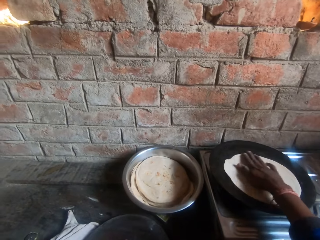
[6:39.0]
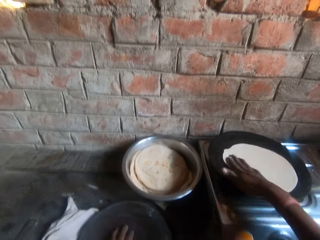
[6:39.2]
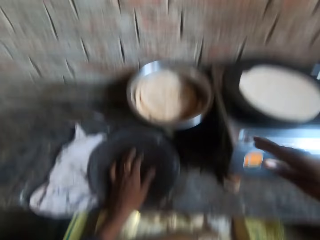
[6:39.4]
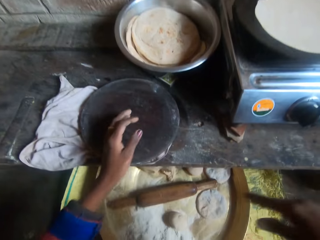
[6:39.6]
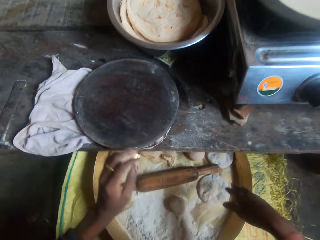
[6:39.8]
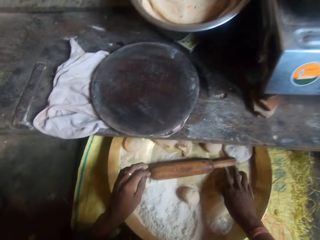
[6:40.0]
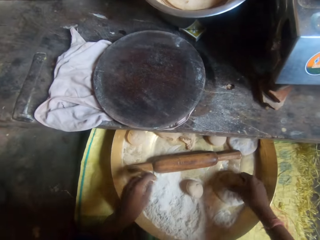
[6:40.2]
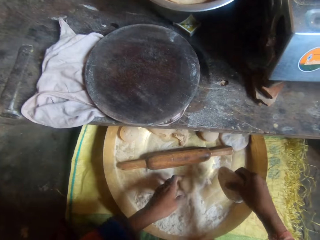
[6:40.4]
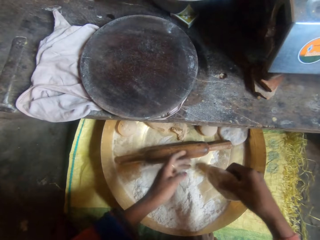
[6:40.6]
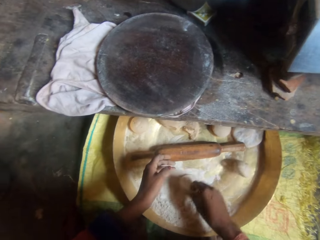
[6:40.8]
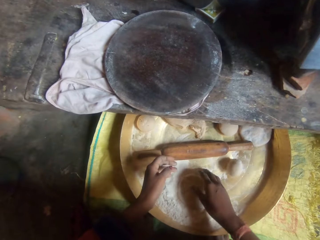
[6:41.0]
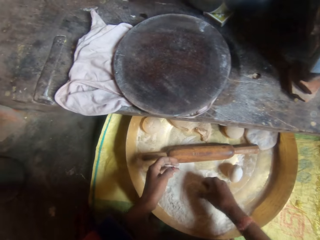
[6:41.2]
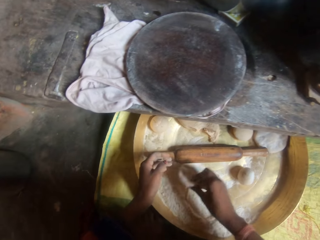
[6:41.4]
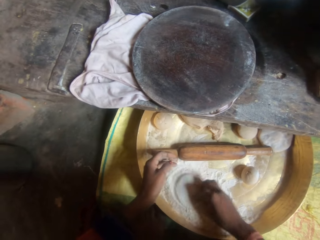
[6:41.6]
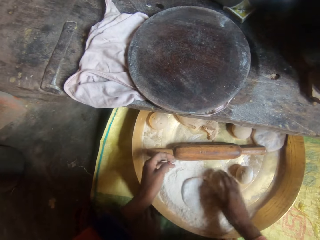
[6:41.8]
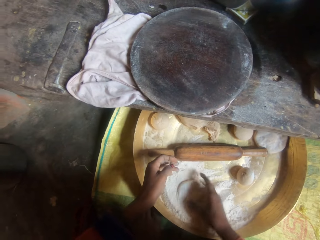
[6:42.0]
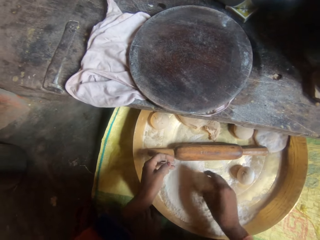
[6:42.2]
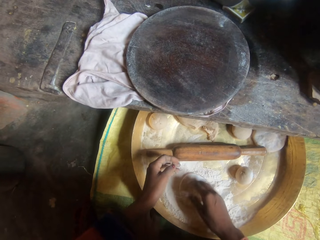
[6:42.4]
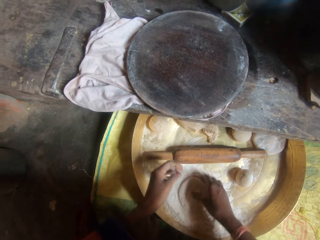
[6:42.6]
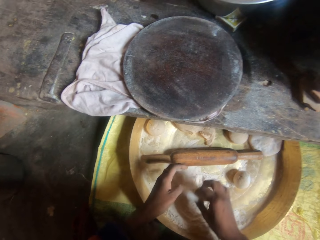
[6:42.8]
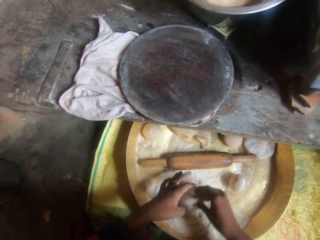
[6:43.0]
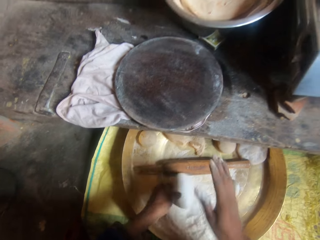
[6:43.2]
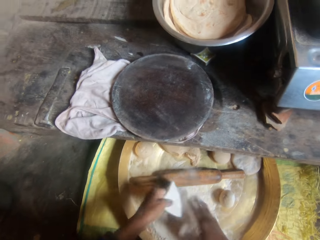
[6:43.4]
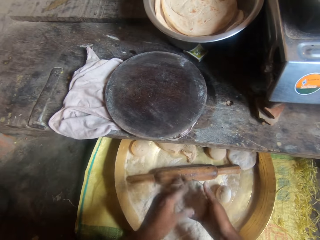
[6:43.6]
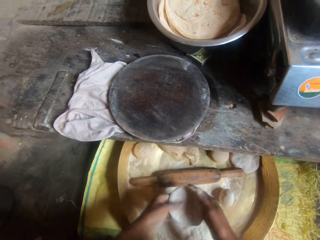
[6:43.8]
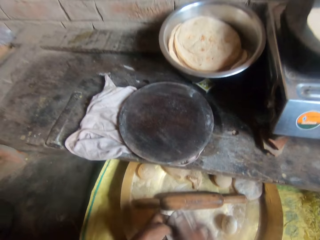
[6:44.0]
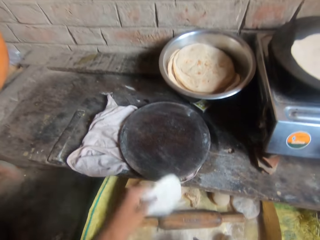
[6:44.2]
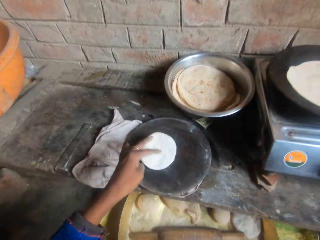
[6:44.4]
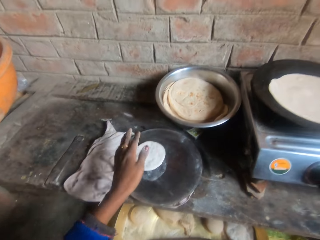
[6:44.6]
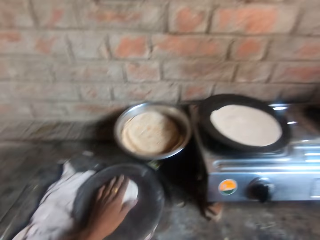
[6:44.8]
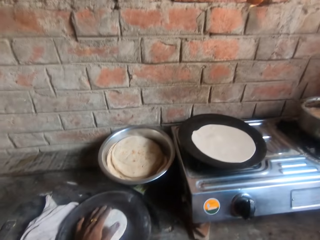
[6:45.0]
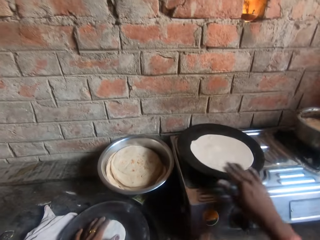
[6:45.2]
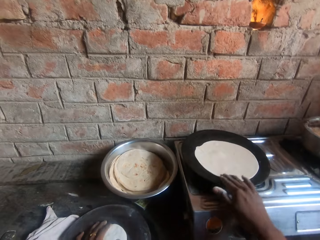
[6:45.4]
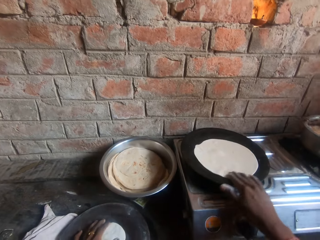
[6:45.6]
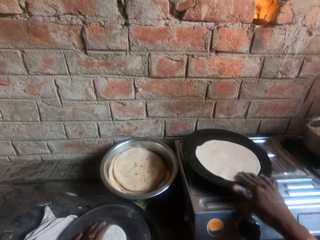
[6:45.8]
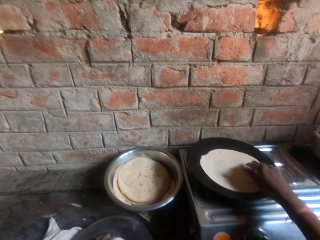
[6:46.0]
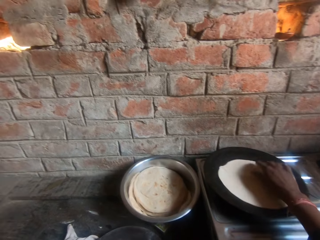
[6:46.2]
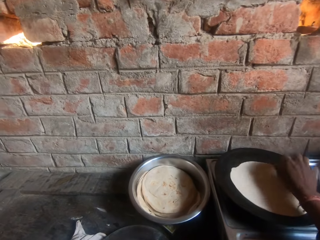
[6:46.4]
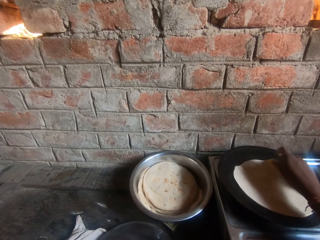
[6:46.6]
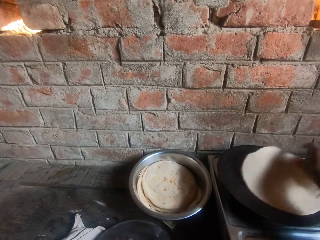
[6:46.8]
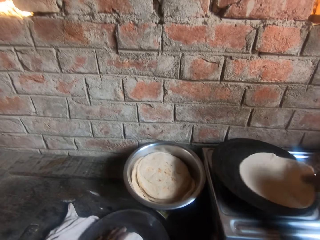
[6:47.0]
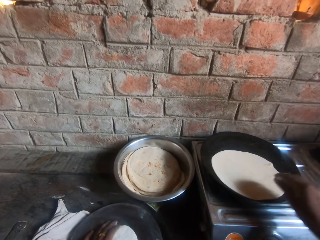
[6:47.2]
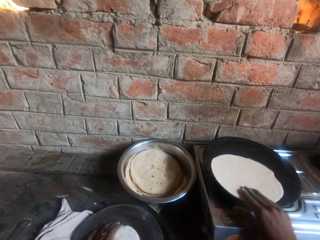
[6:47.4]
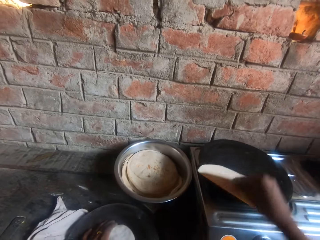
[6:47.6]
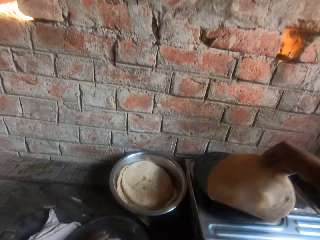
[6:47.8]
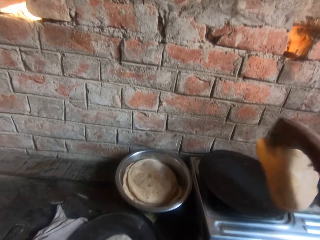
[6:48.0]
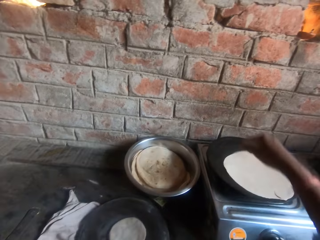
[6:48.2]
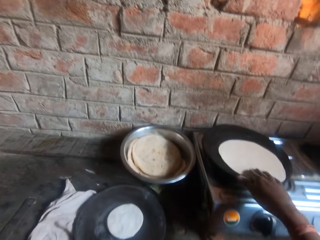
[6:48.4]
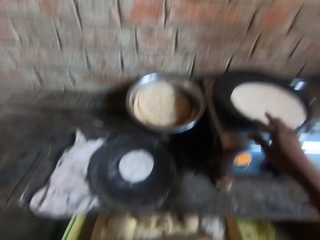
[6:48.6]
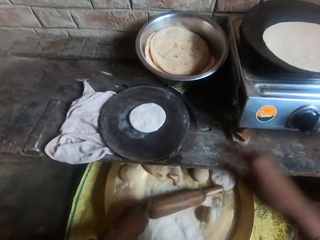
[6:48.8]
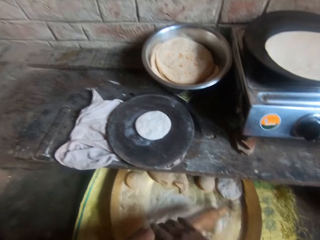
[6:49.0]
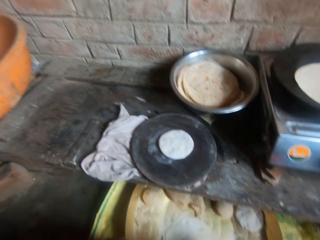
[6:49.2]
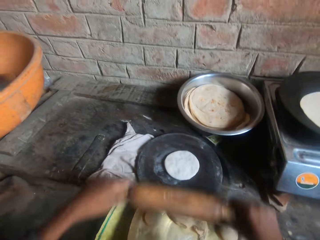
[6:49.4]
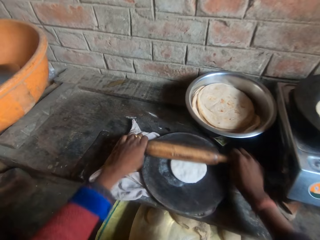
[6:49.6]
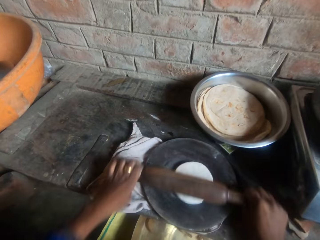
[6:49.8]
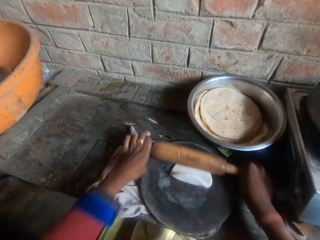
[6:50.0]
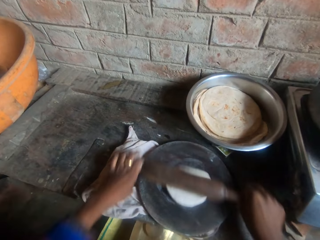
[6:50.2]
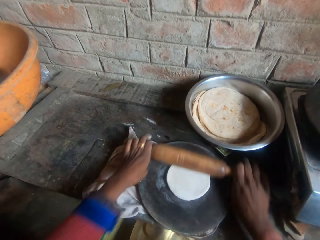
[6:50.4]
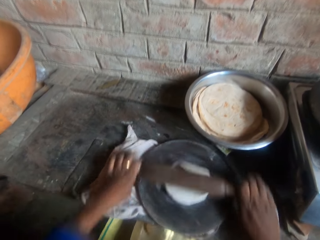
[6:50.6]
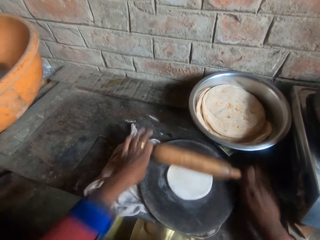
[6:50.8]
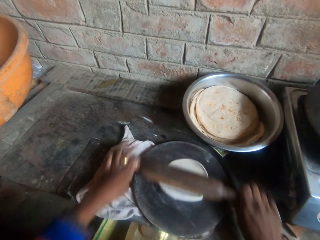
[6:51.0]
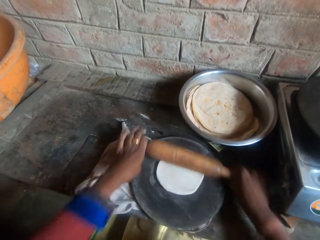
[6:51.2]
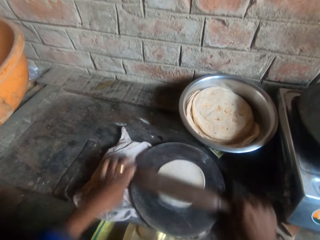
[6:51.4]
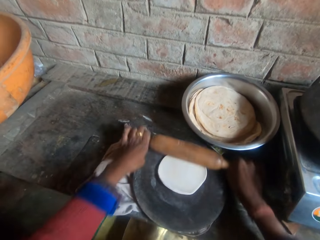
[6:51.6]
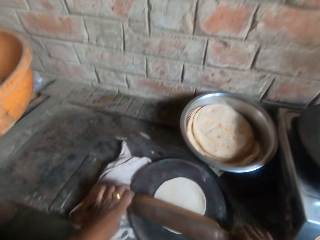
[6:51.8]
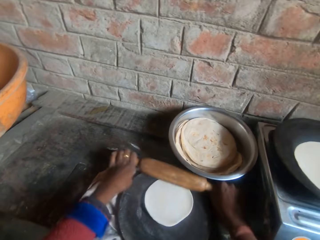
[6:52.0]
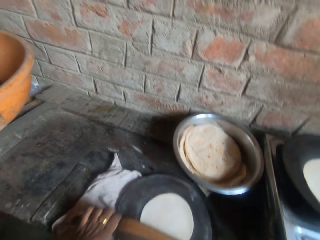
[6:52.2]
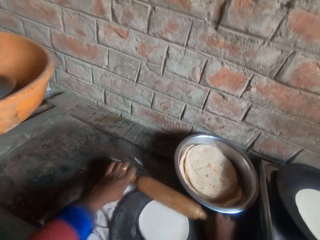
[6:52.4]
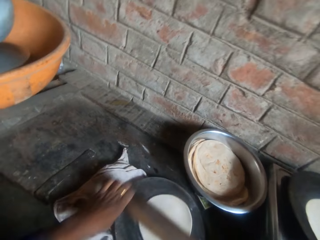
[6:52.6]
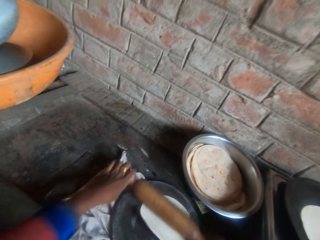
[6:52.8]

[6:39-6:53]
The camera wearer drops the dough on the griddle. They pick up another dough from the bucket. They push the dough from the flour. They dip the dough in flour. They roll the dough in flour inside the bucket. They shed off flour from the dough. They drop the dough on the pastry board. They touch the tortilla on the pan. They flip the roti on the griddle. They lift the tortilla on the pan. They lift a rolling stick. They knead the dough on the board with the rolling pin.

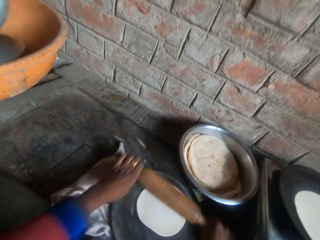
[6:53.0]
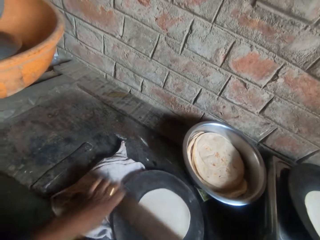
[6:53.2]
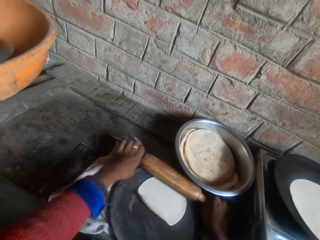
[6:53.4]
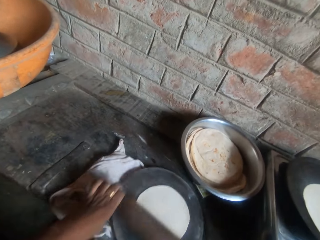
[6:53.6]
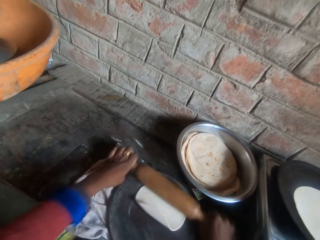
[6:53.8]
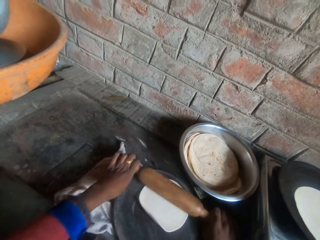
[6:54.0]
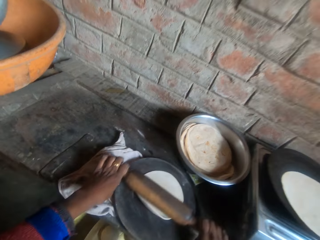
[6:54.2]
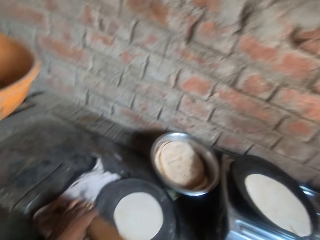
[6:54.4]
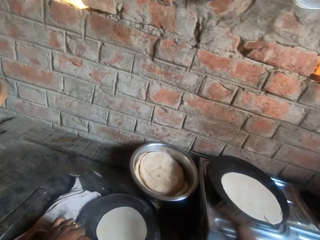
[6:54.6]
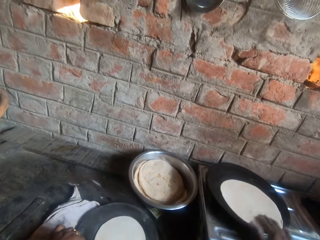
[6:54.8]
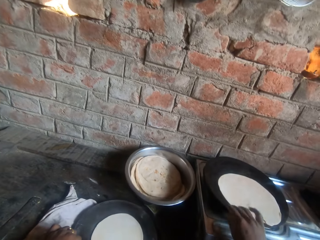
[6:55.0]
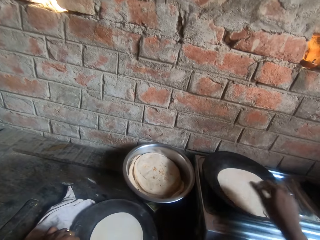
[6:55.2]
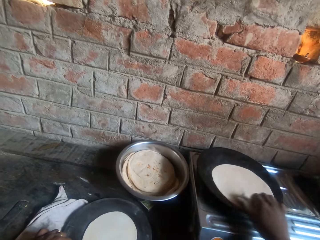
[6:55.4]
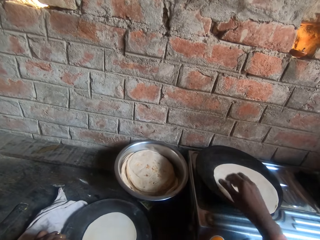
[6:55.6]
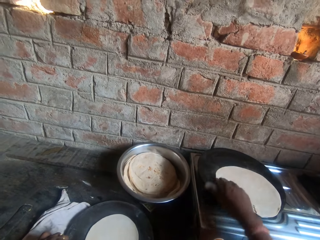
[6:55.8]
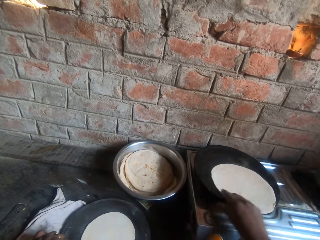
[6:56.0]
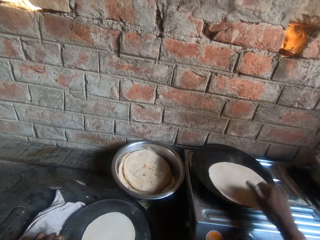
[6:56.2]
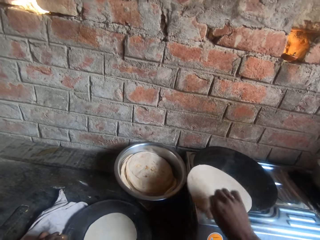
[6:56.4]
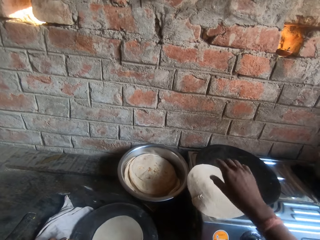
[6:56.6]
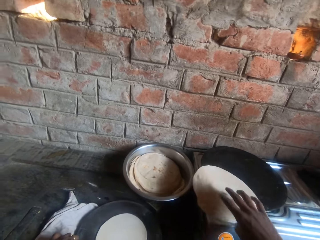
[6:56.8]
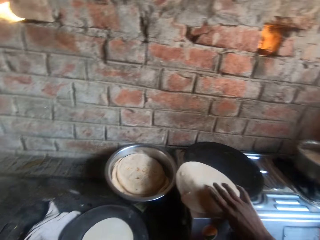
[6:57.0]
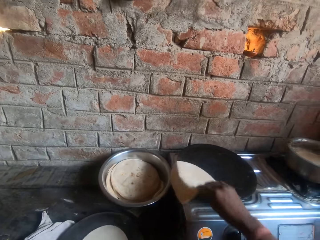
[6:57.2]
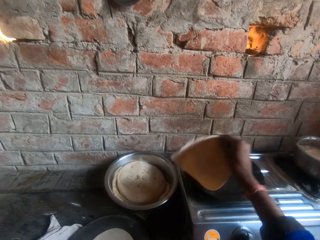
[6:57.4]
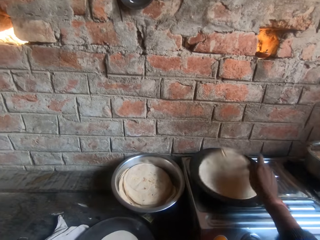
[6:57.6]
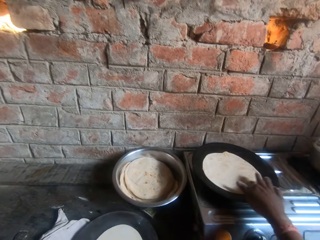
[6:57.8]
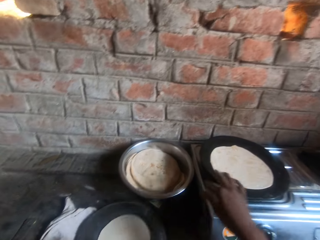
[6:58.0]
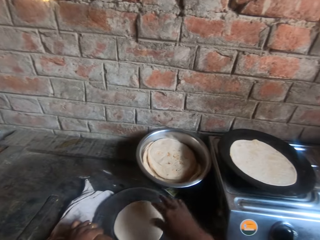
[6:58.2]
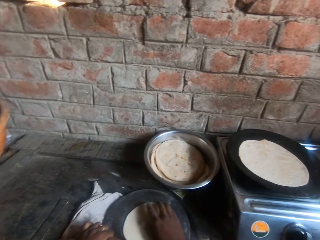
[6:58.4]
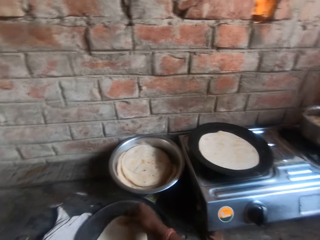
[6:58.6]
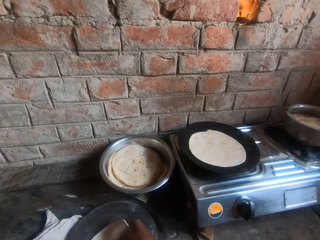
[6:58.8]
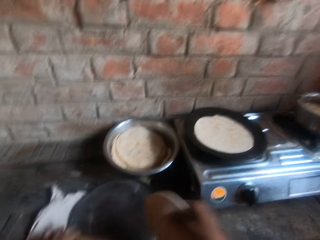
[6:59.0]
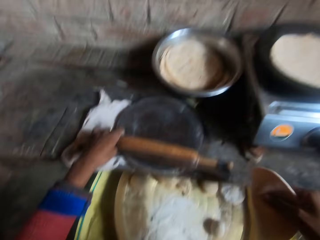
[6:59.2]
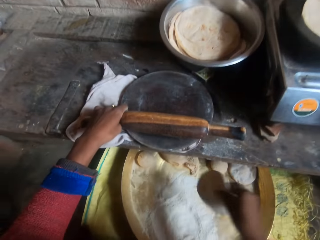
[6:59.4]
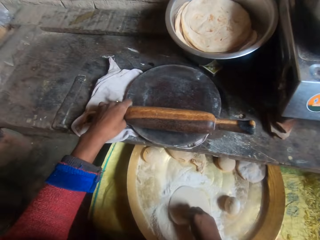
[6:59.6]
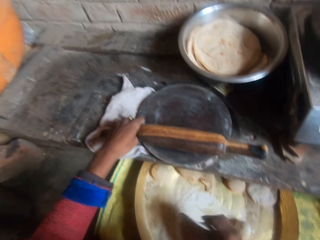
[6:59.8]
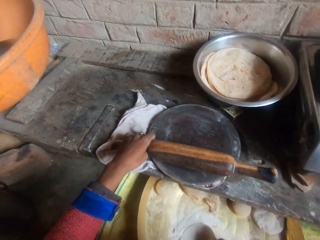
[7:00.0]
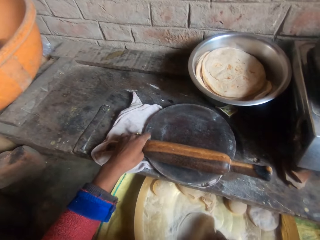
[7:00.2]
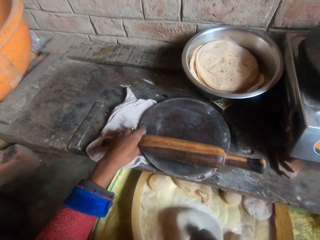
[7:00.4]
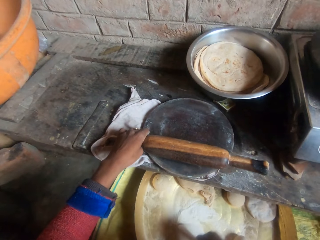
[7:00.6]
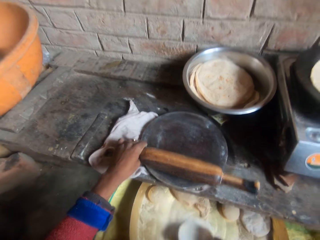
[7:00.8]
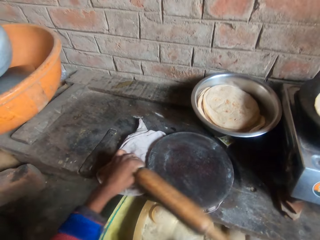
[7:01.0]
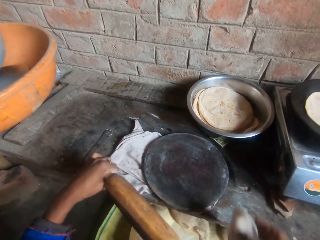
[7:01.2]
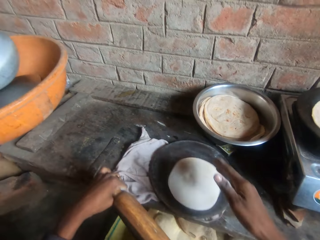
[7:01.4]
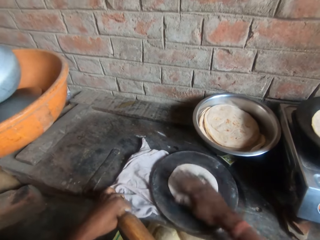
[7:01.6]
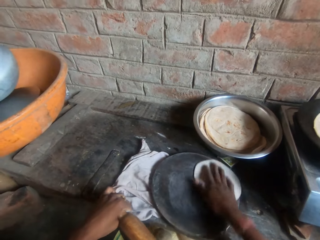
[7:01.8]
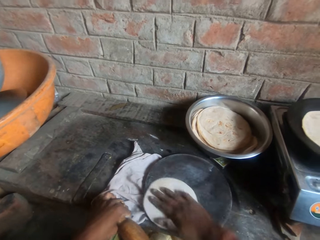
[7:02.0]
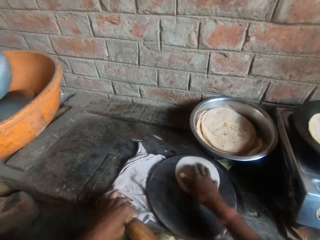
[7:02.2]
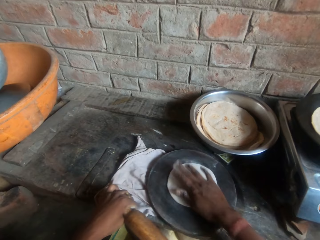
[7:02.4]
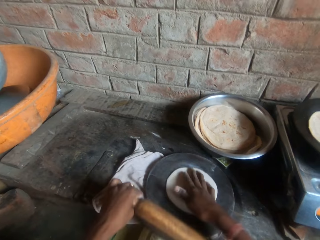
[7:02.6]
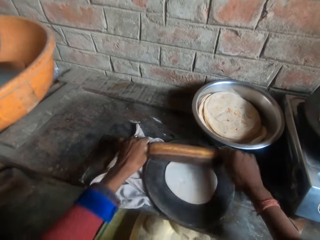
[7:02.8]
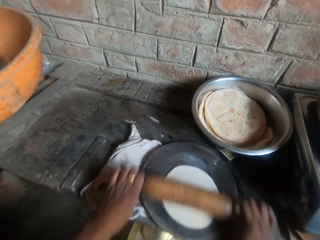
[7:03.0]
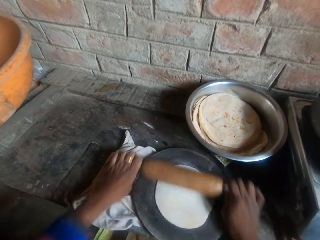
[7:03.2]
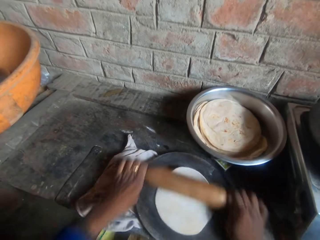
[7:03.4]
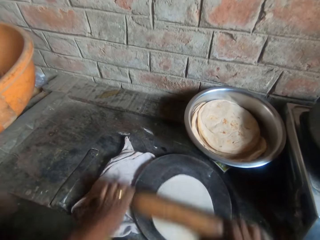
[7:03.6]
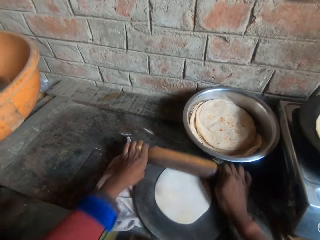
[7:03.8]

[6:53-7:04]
The camera wearer touches the dough. They flip the roti on the griddle. They take the dough on the pastry. They dip the dough into the flour. They roll the dough in flour inside the bucket. They drop the dough on the board. They knead the dough on the board with a rolling pin.
